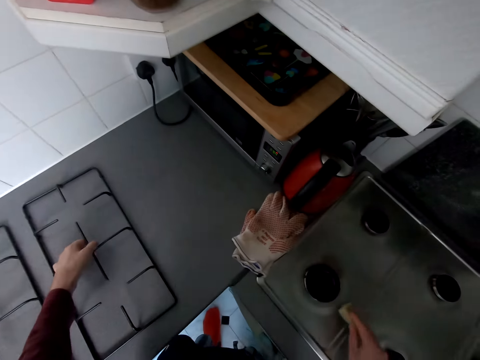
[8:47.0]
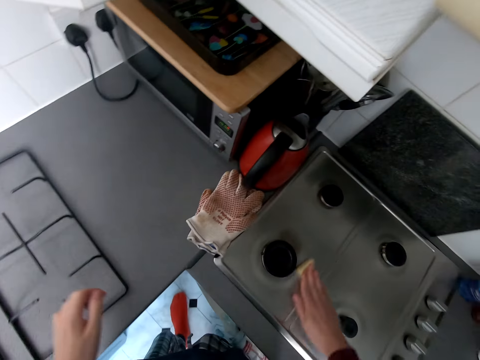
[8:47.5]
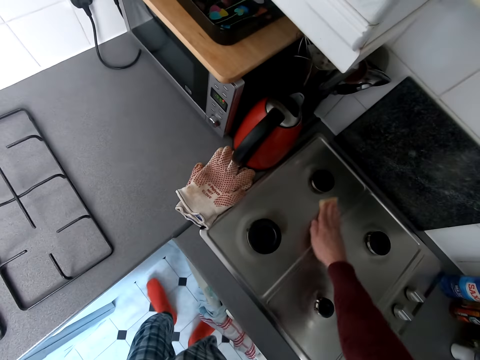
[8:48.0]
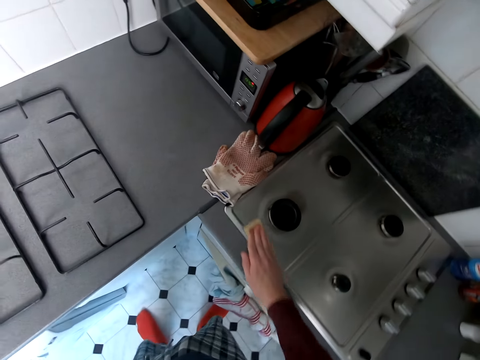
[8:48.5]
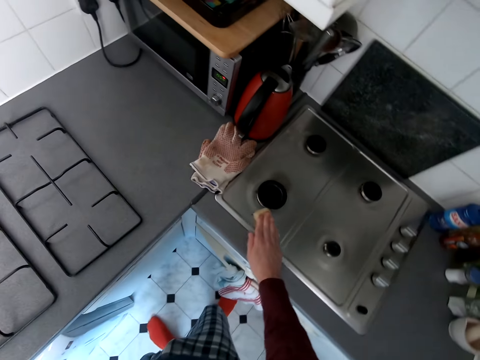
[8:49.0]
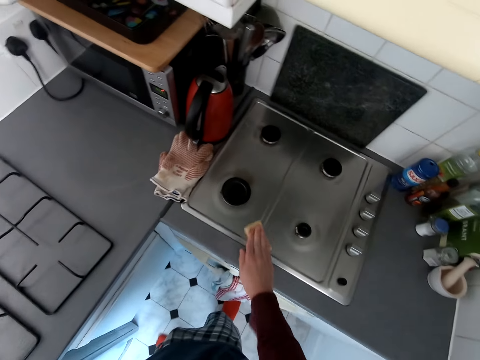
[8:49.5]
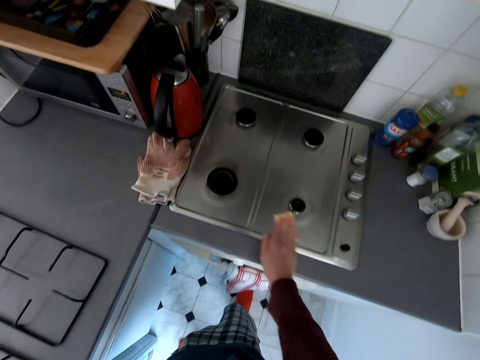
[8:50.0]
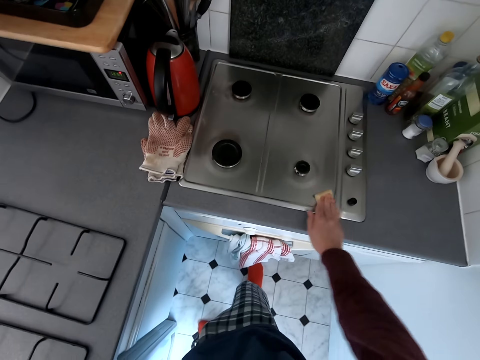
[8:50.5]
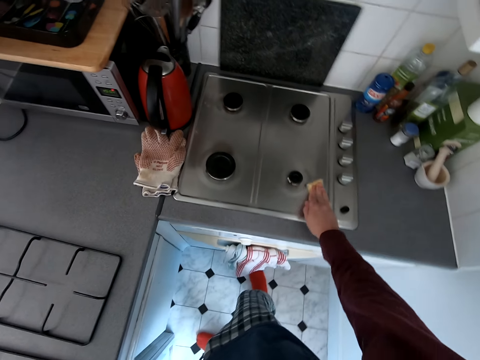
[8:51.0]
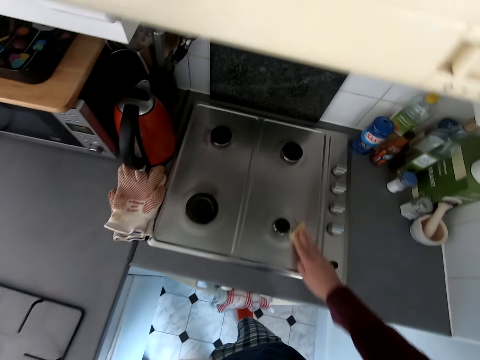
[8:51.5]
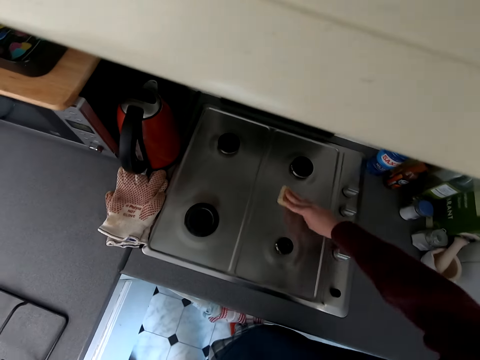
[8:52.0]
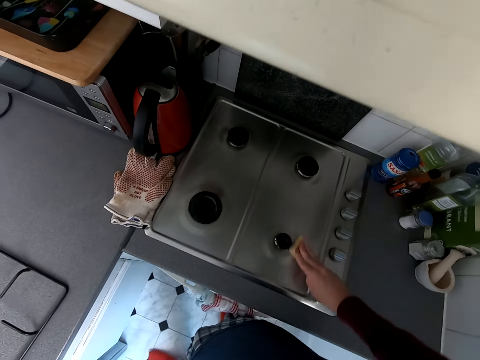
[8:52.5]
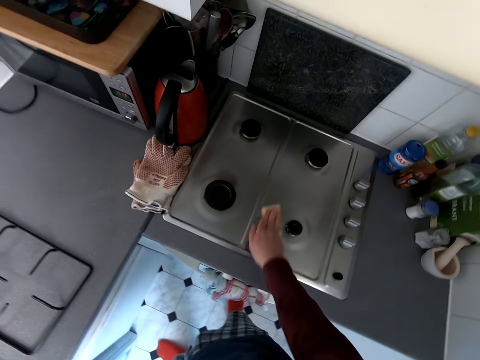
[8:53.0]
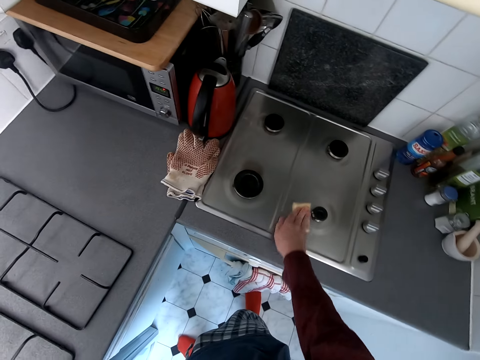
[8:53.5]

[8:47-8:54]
The camera wearer wipes the gas cooker.

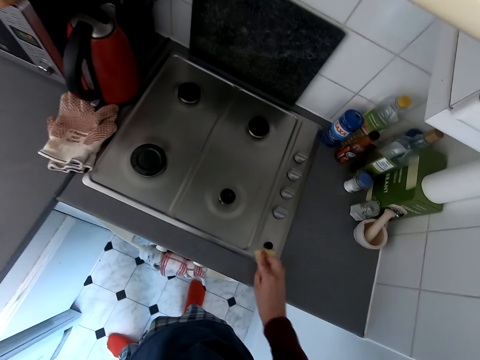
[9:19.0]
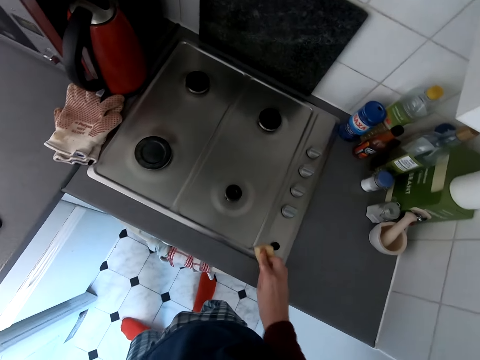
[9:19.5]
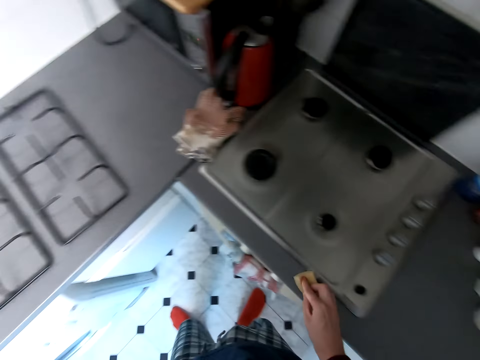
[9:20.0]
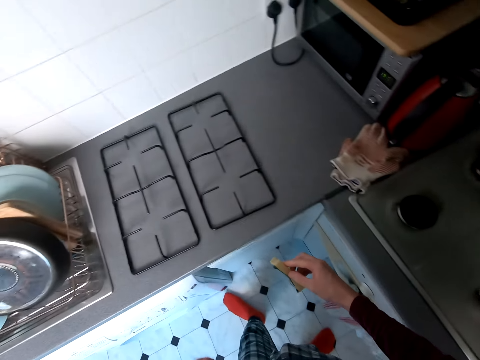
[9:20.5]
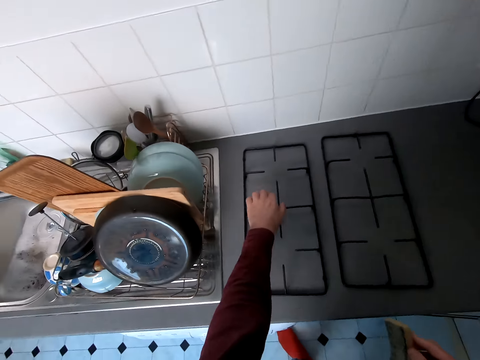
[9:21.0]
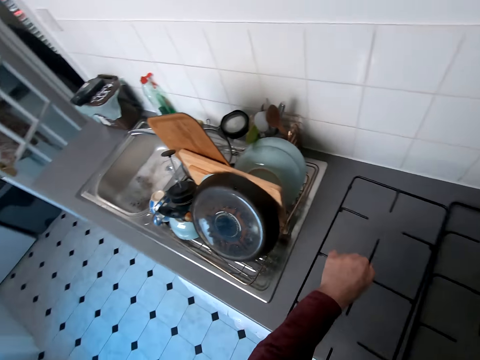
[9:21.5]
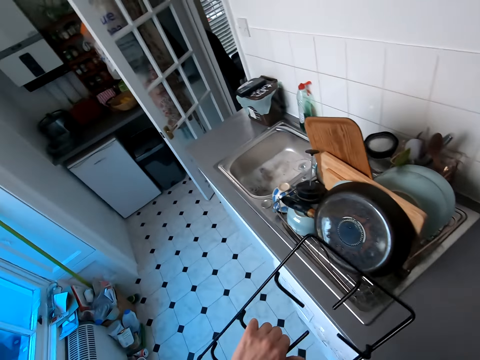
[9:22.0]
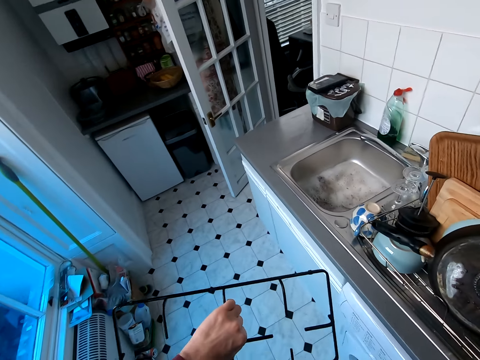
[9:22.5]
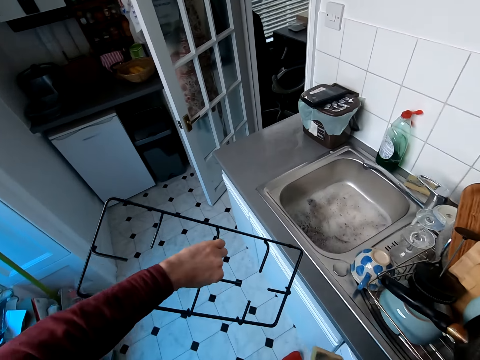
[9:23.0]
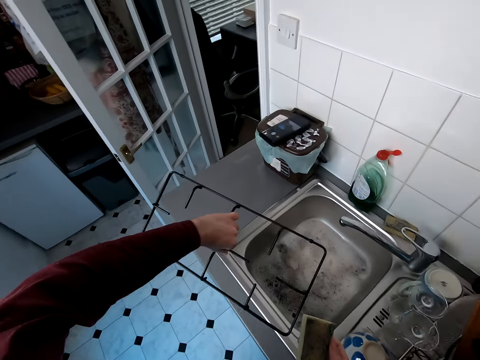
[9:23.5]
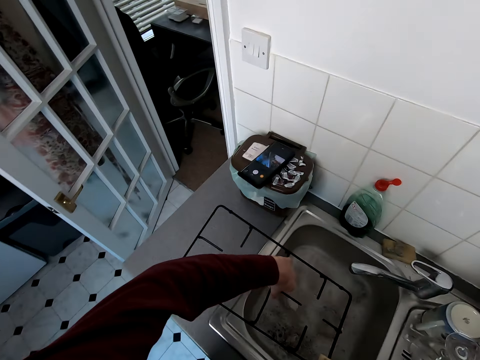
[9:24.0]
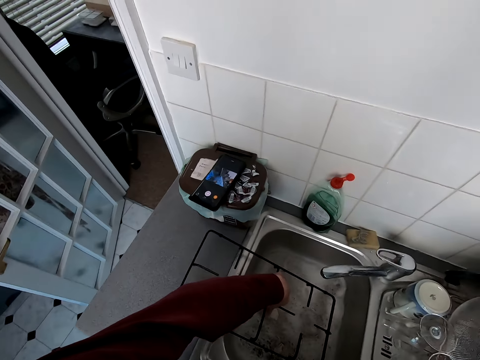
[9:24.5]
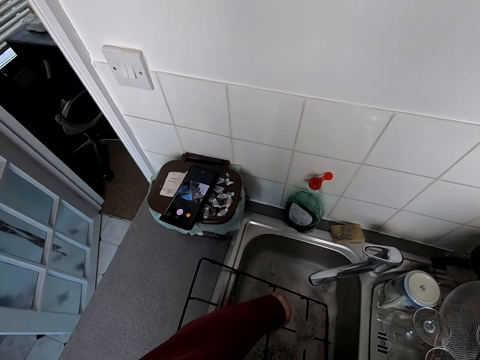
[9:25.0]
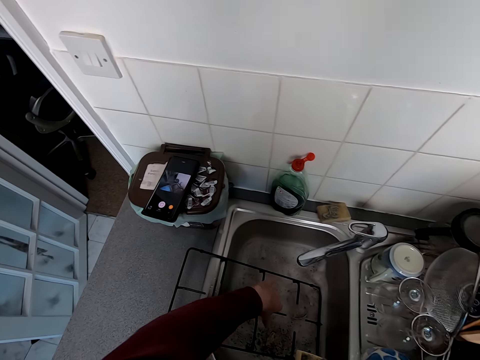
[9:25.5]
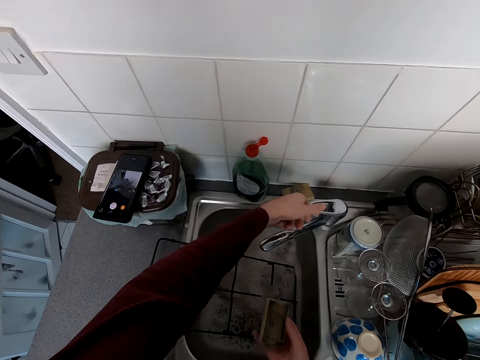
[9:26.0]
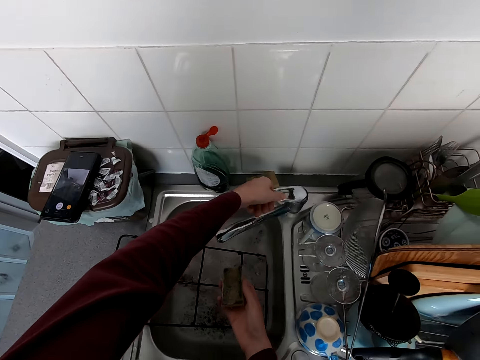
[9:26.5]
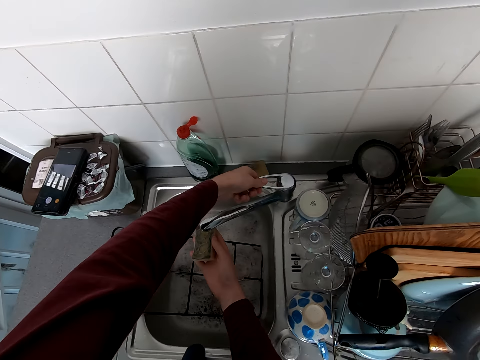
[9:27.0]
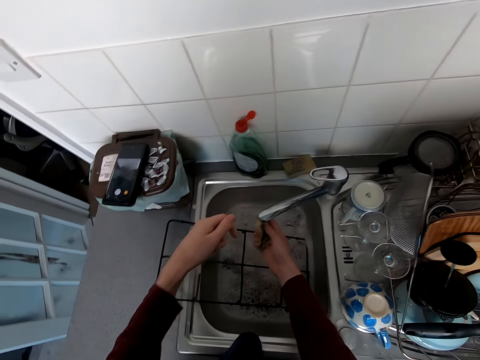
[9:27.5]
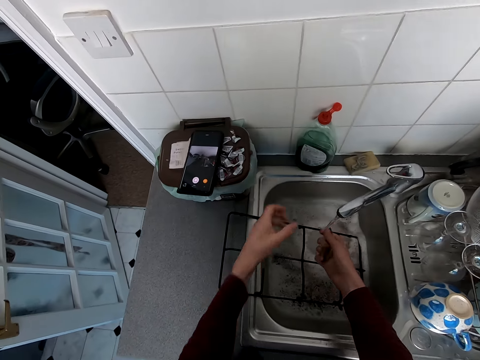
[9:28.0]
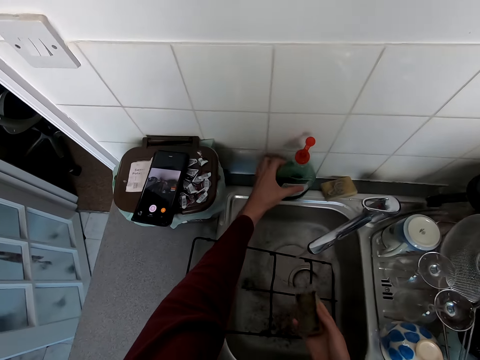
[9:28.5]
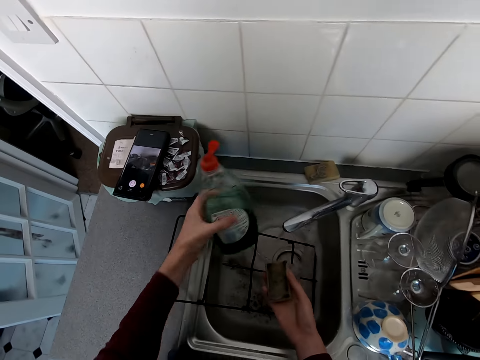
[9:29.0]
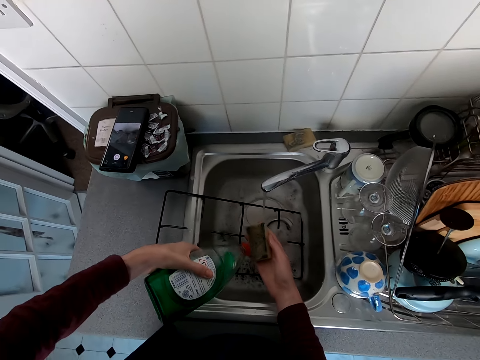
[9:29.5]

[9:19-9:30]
The camera wearer moves around. They pick a cooker wire on a table. They move around. They put the cooker wire in a sink. They open the tap water. They pick a bottle of soap on the sink.

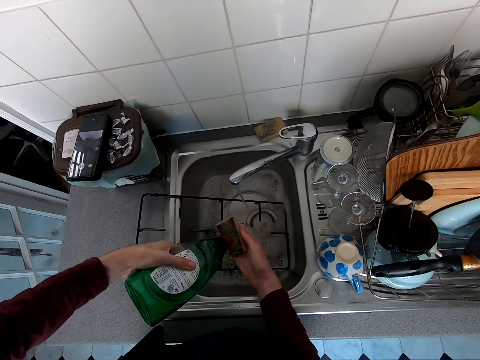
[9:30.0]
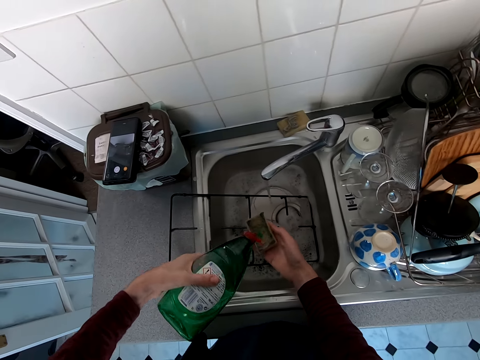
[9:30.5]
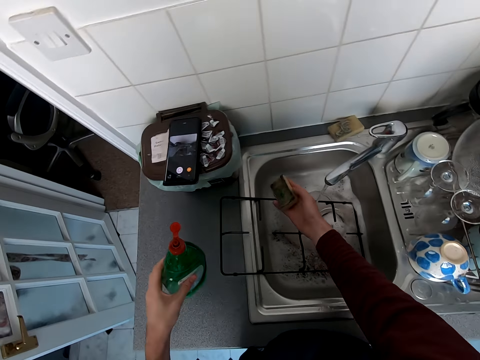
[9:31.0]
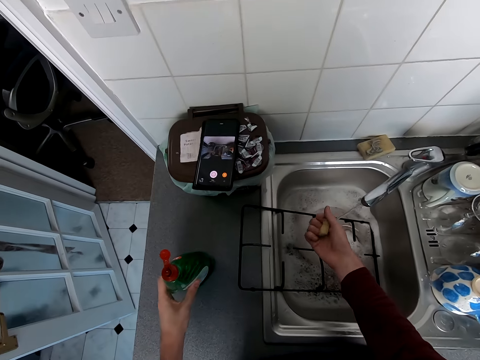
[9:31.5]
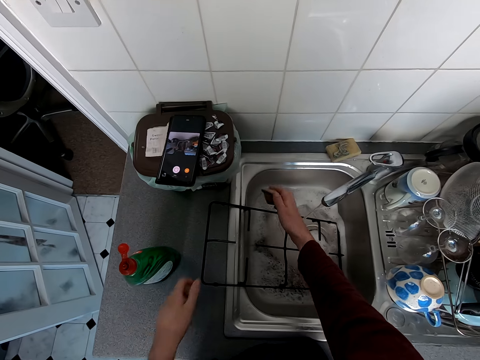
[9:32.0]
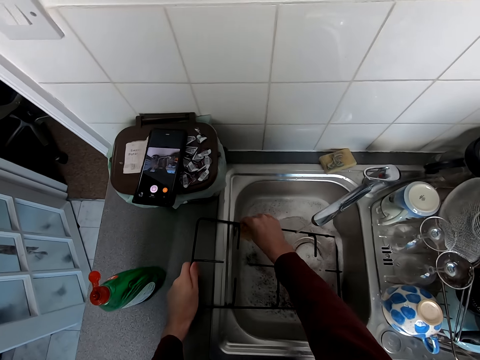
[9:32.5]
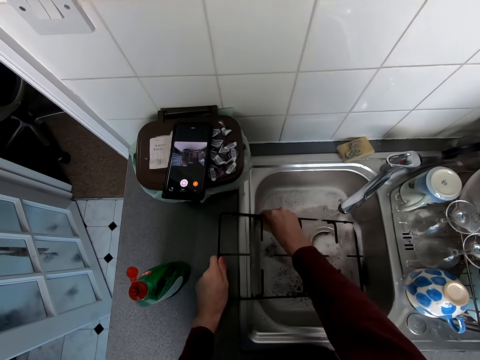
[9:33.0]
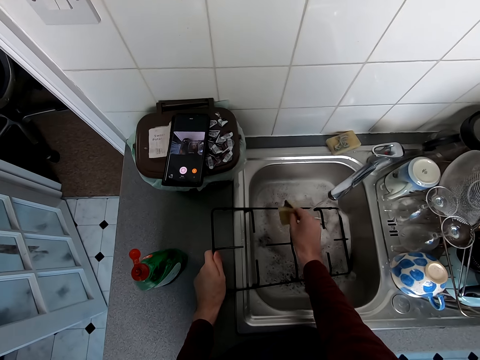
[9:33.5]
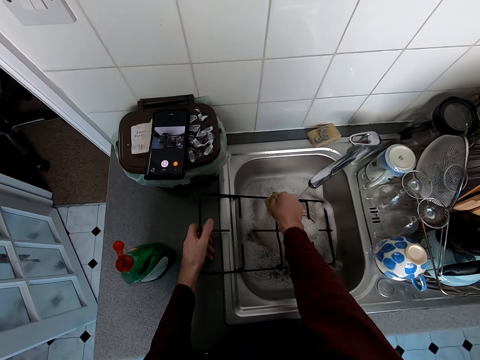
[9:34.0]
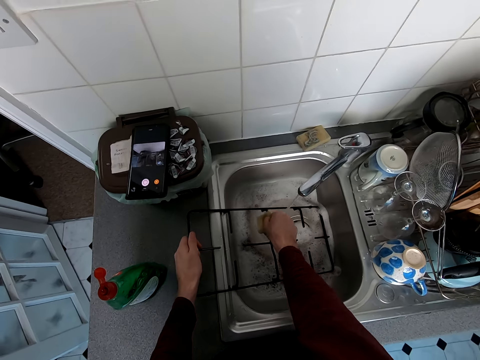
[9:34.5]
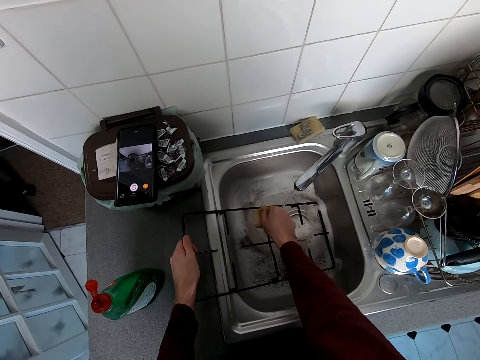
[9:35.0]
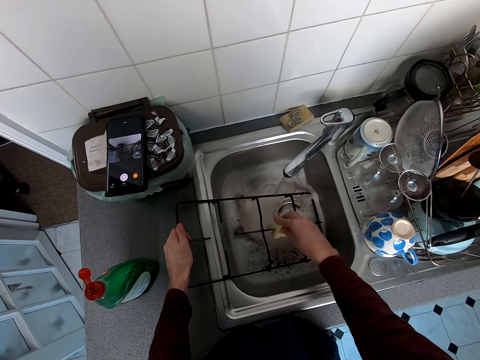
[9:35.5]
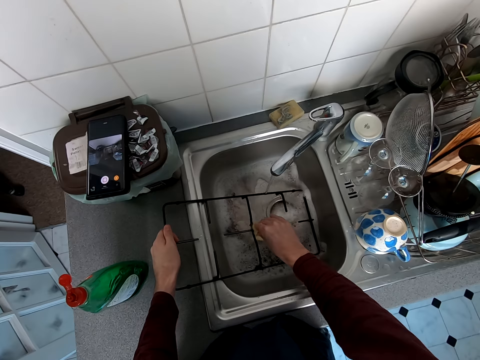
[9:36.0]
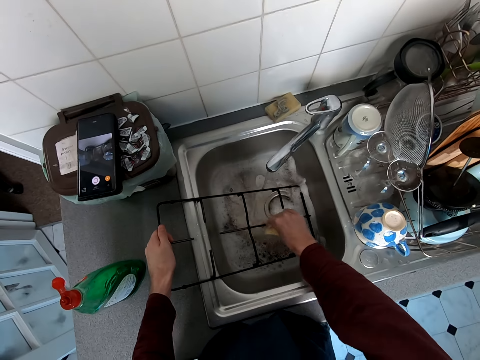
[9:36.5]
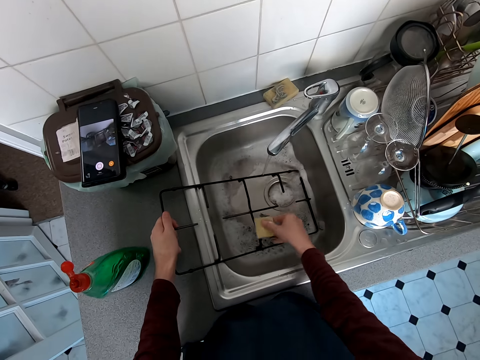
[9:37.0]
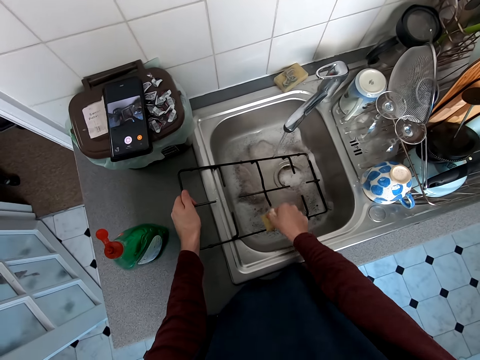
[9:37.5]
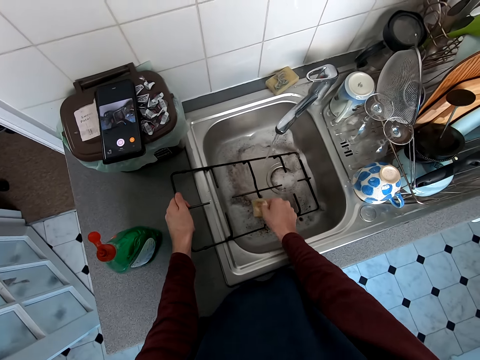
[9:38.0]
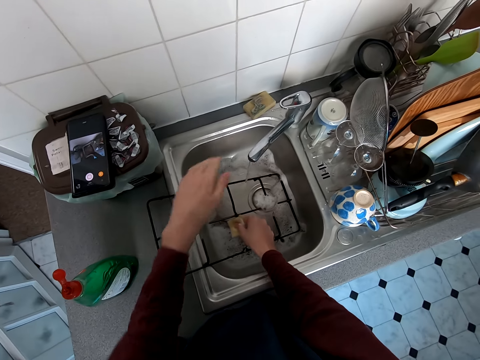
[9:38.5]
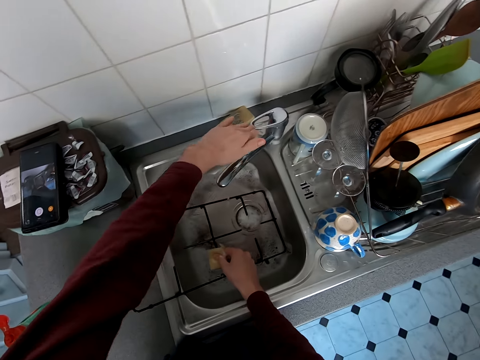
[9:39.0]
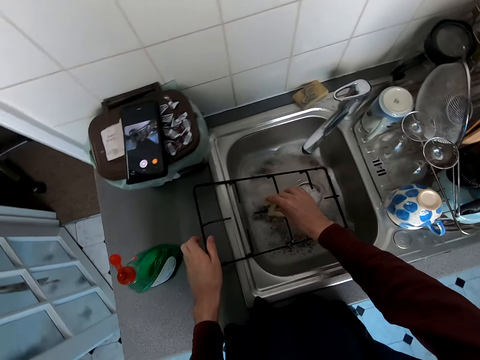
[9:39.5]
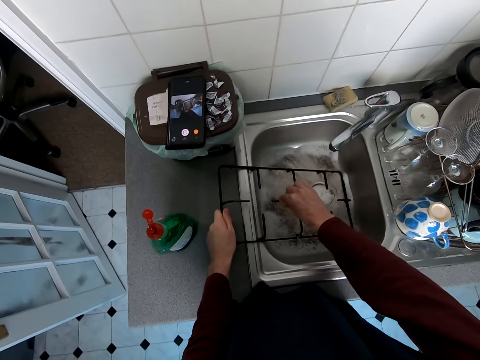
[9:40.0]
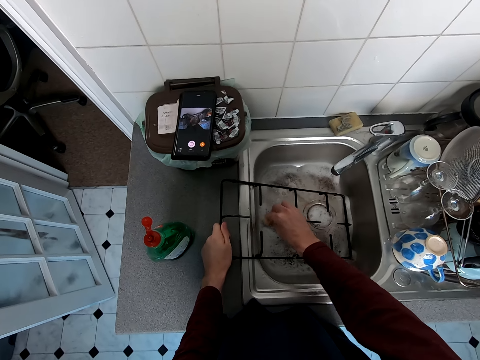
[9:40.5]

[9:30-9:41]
The camera wearer puts liquid soap on the sponge. They put the bottle of soap on the sink. They wash a cooker wire. They close the tap water. They wash the cooker wire.
